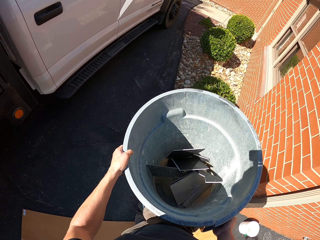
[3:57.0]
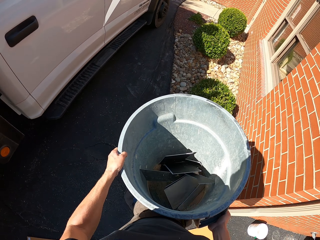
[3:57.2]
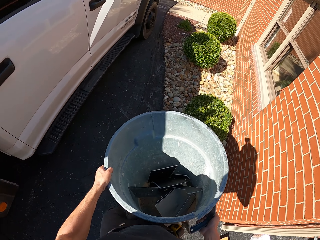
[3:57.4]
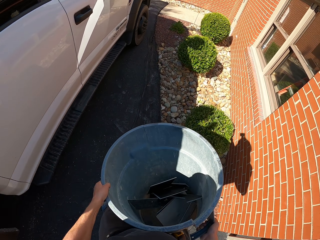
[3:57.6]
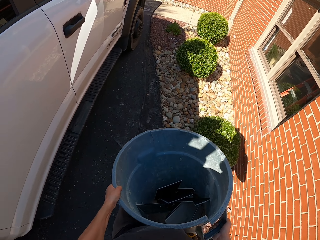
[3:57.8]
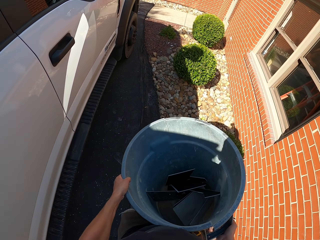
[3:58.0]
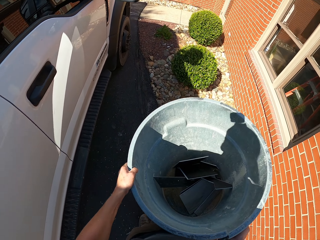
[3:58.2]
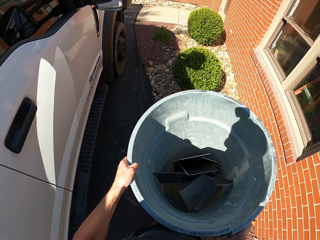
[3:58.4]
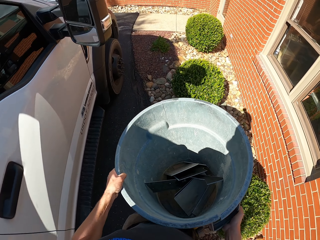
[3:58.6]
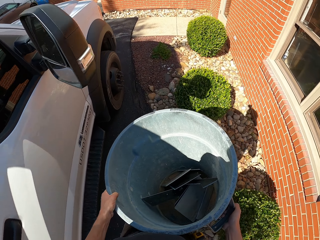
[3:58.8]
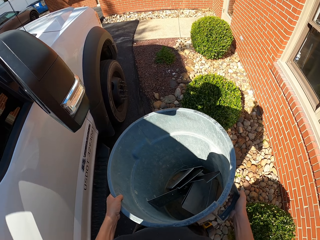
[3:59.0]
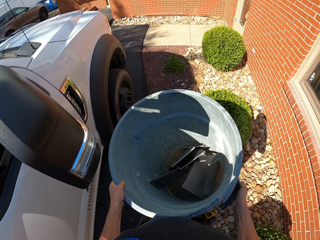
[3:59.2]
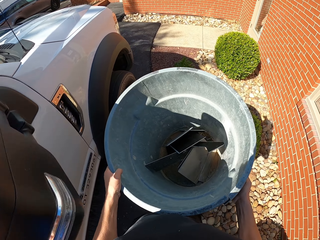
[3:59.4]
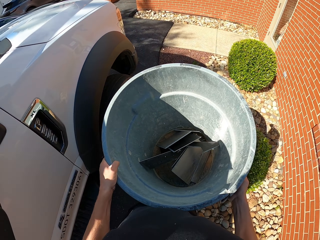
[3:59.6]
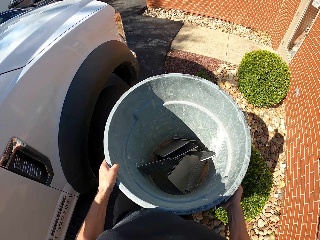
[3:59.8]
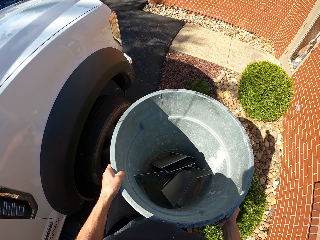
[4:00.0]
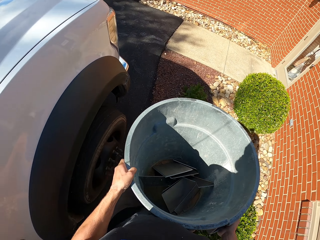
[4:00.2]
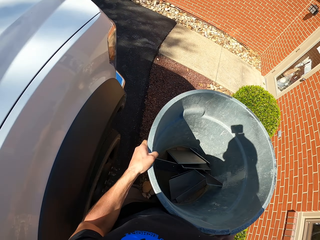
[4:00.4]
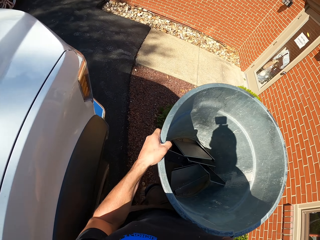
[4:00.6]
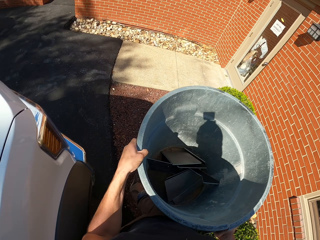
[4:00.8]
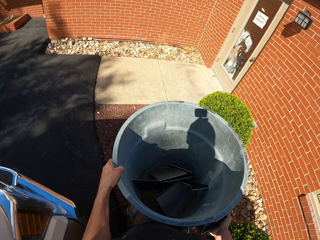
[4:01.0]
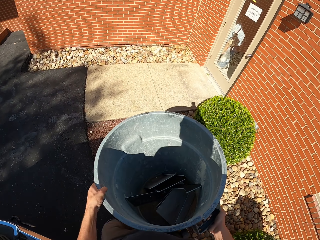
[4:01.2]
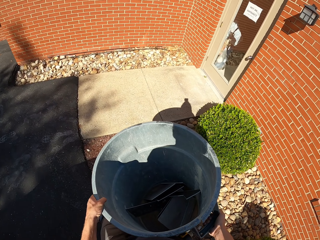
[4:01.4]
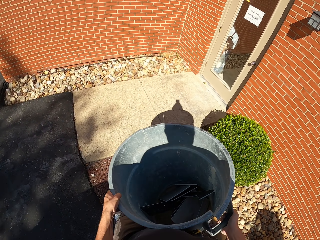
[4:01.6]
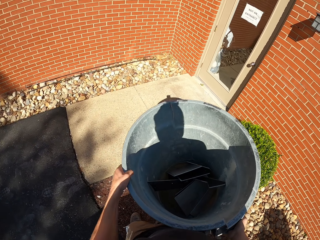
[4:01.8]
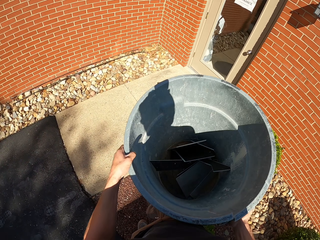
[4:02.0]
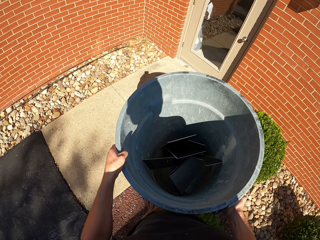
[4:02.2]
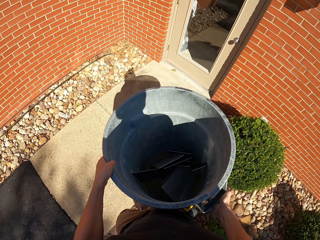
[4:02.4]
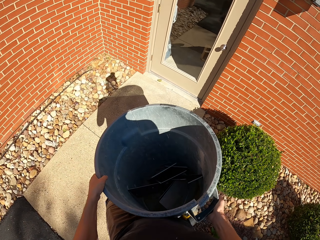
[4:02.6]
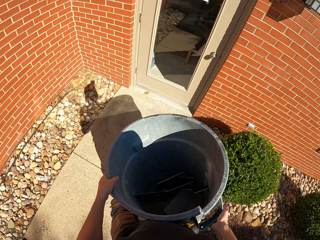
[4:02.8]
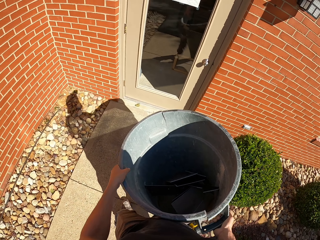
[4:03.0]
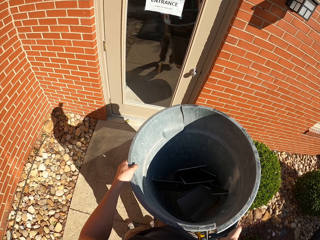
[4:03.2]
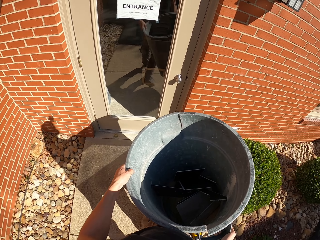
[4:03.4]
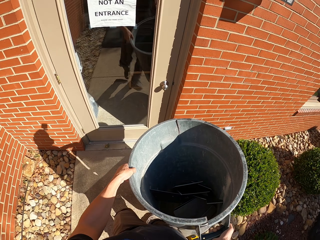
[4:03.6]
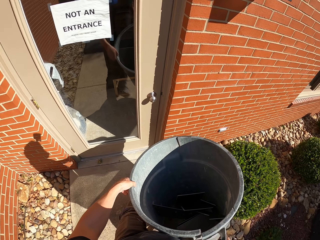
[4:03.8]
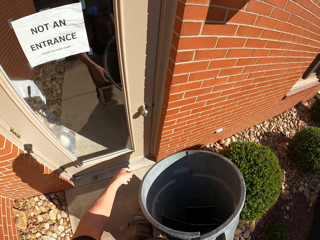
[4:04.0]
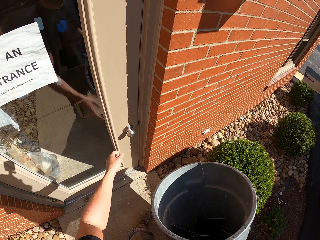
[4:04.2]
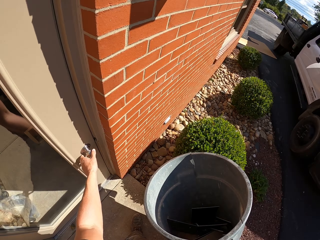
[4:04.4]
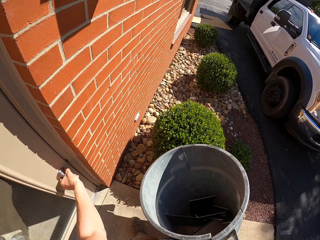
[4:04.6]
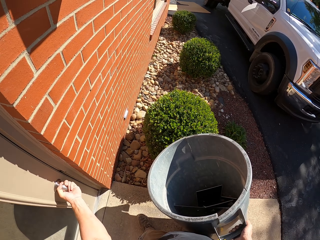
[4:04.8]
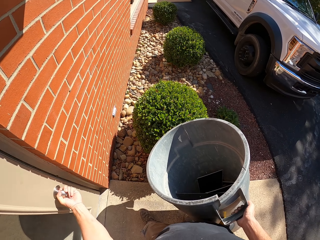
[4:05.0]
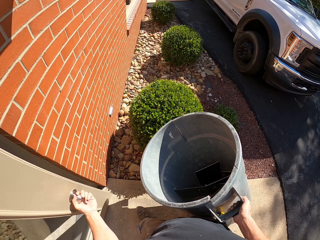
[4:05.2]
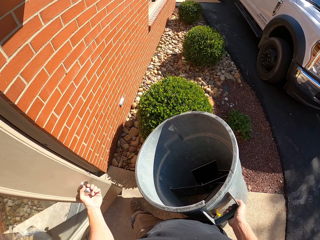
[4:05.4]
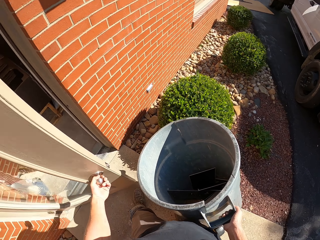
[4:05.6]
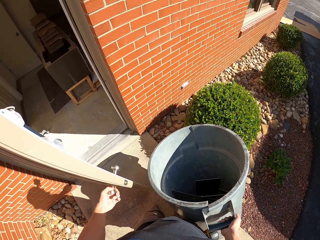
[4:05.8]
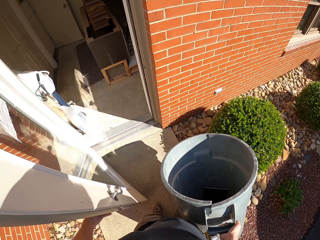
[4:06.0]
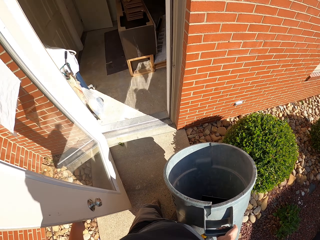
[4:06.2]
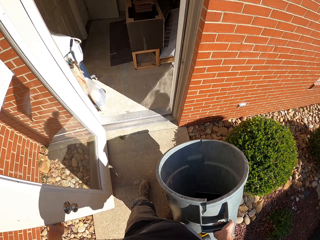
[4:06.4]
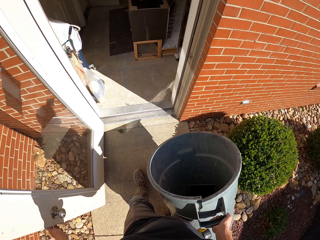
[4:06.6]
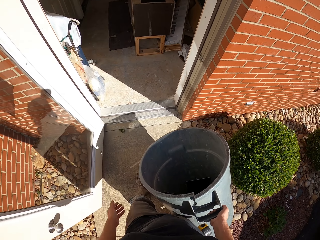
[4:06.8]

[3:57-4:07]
The camera wearer walks outside. They open the door.

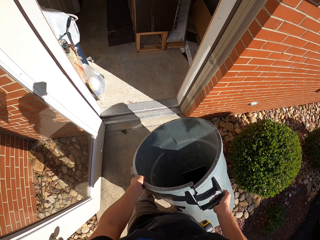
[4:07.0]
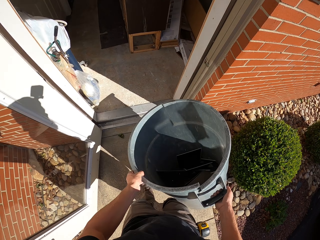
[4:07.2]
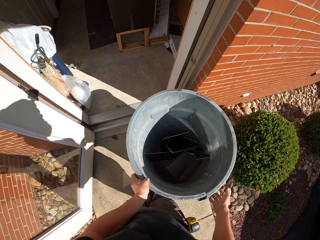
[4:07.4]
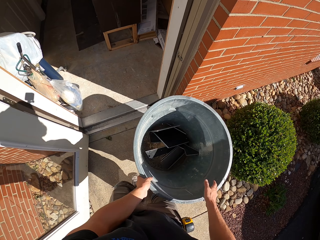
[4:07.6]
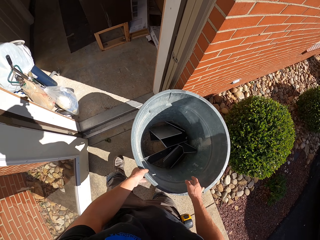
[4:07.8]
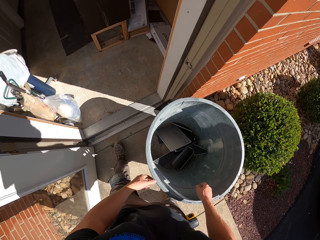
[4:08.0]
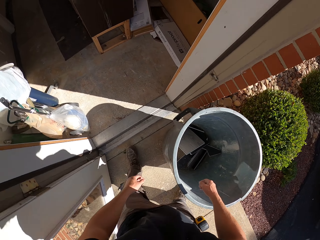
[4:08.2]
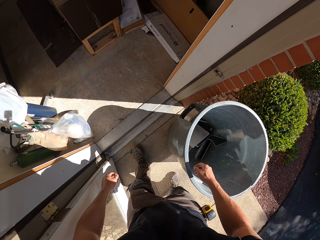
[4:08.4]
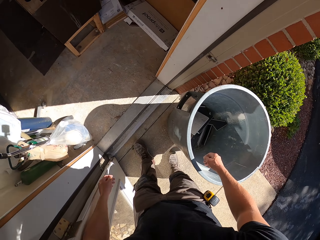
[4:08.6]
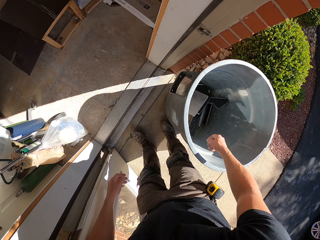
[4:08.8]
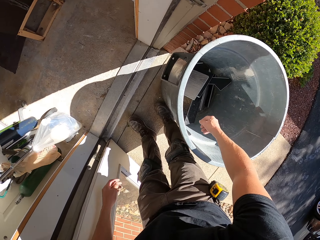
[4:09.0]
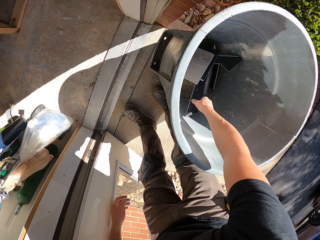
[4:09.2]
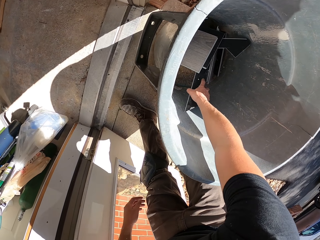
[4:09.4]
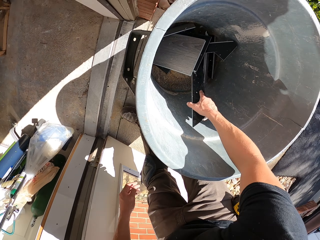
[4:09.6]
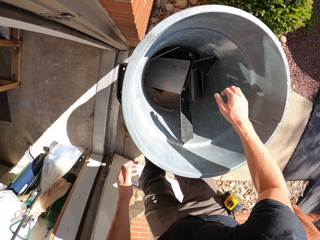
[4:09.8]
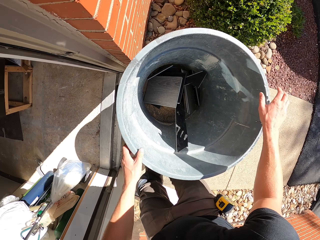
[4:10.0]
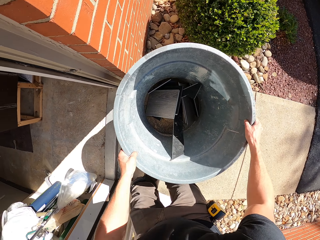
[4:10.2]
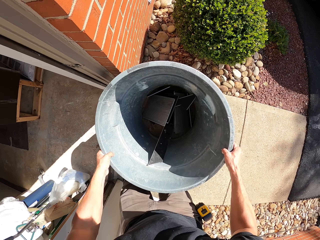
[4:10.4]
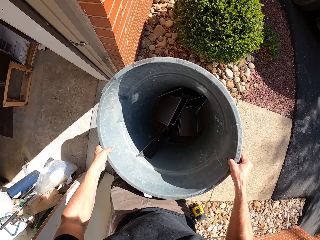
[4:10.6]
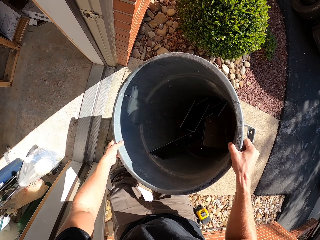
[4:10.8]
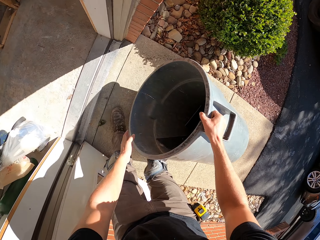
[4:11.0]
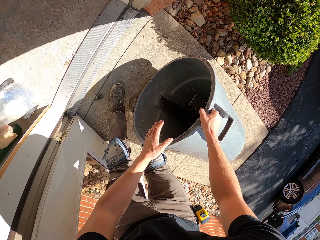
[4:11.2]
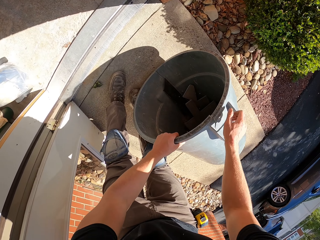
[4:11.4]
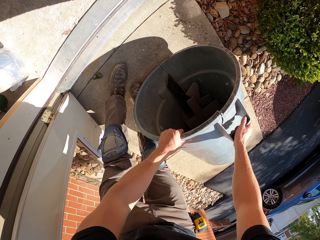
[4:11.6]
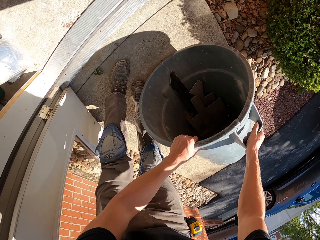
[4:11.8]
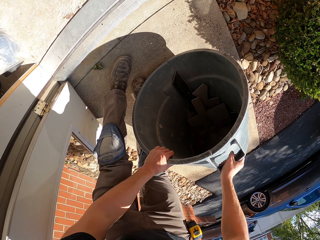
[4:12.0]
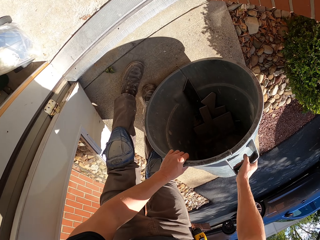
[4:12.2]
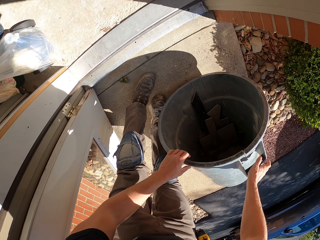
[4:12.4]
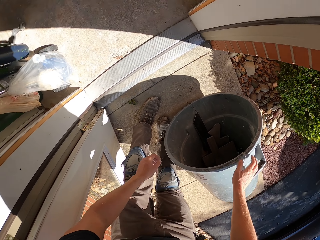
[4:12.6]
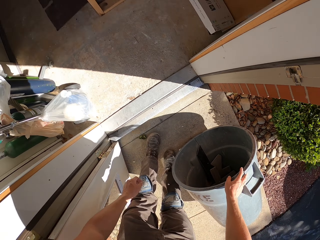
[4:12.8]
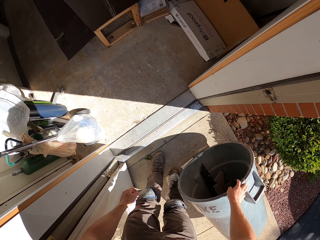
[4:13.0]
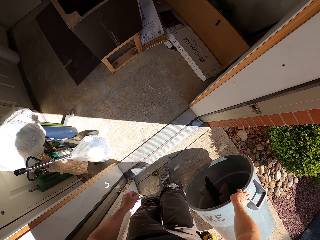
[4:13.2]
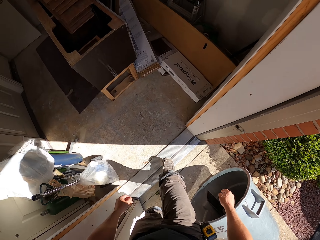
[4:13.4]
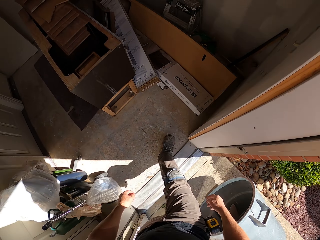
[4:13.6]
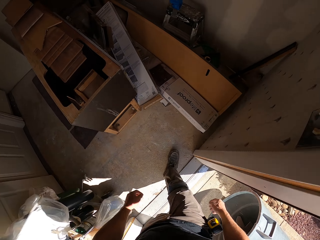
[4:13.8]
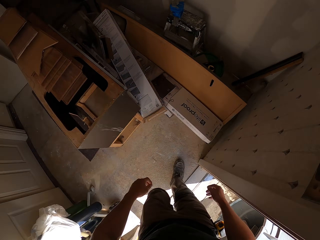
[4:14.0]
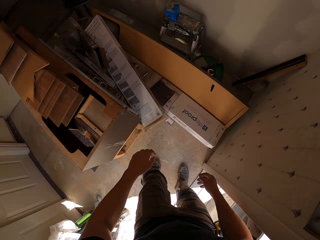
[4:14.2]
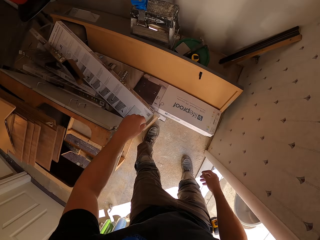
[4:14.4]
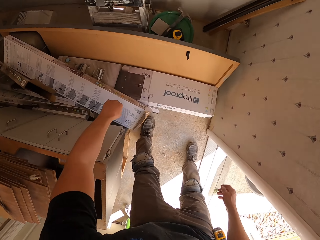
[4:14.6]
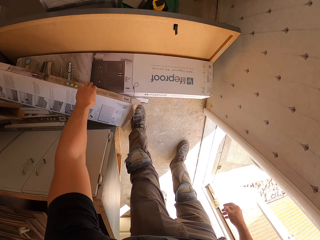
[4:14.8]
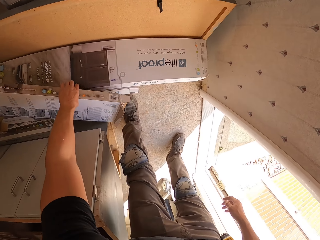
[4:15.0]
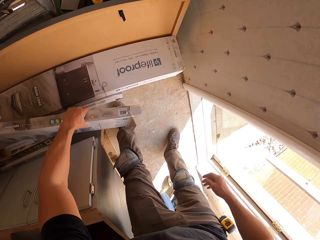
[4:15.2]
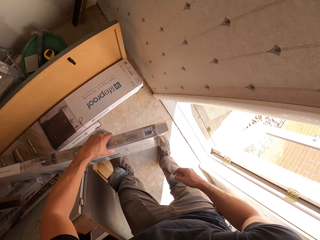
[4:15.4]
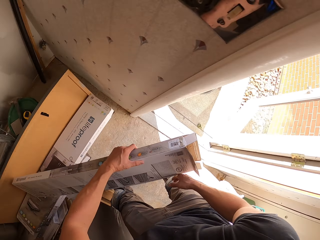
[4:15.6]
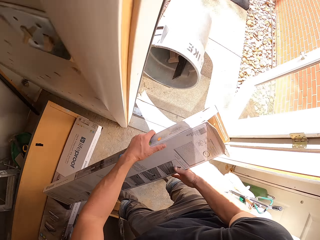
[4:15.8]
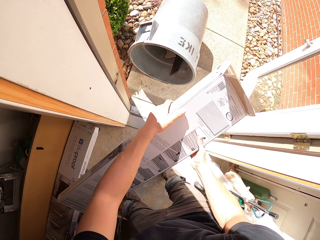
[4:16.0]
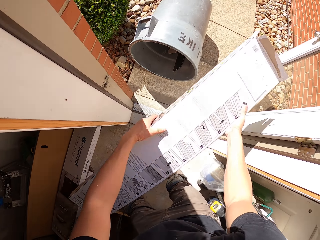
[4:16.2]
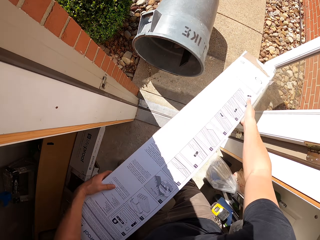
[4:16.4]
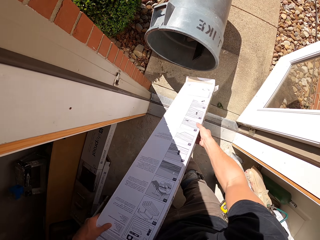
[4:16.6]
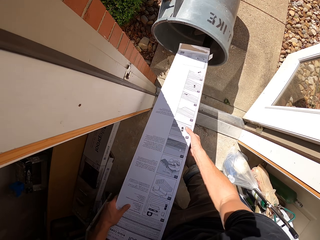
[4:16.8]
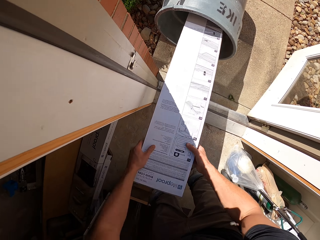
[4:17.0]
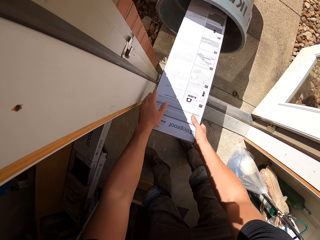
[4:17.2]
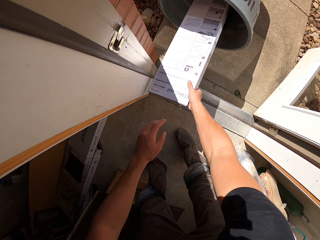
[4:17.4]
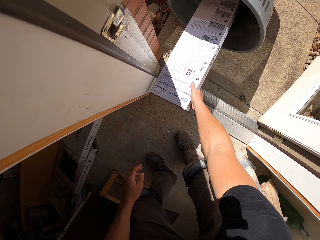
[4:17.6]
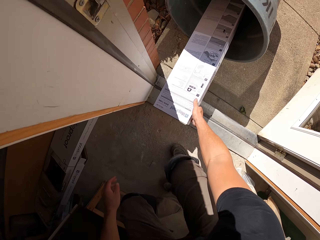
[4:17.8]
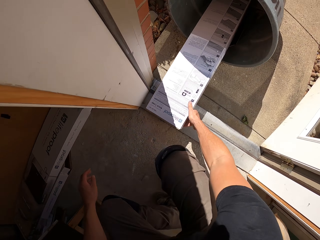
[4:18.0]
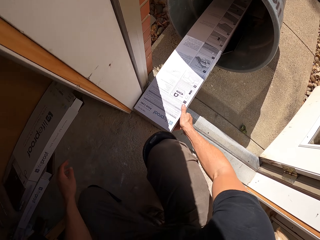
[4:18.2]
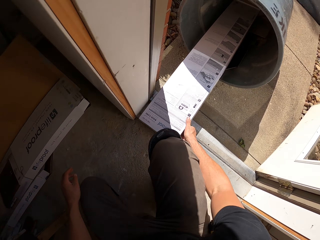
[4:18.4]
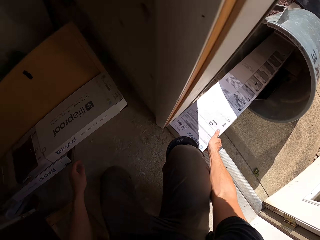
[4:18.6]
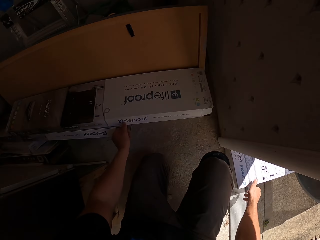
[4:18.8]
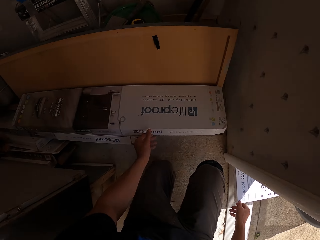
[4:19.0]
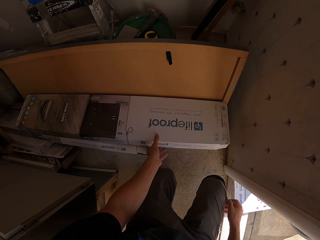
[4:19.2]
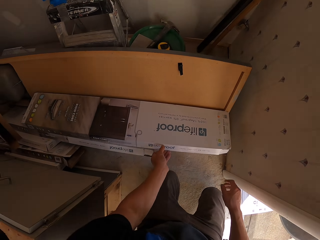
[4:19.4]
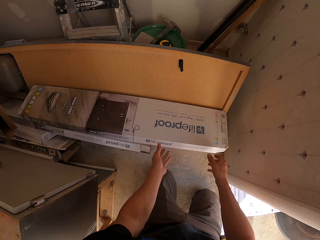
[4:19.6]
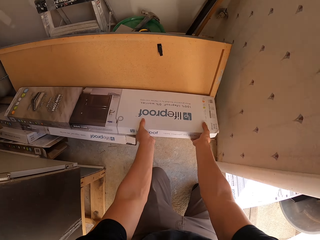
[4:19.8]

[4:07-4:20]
The camera wearer puts the dustbin down. They hold the dustbin. They walk in the house. They pick up a box and put the box in the dustbin.
